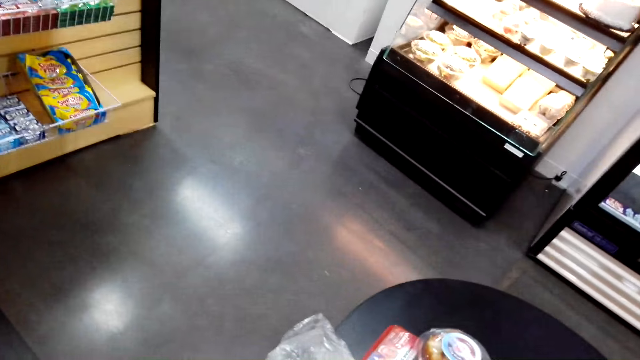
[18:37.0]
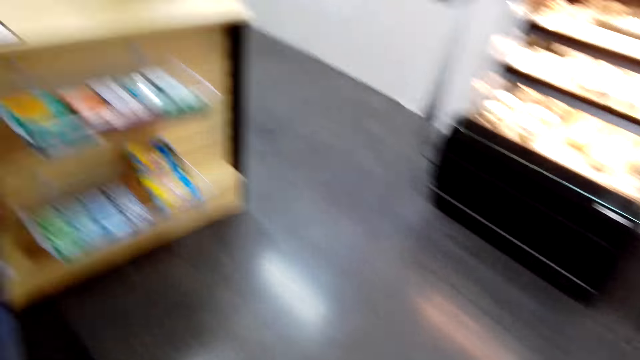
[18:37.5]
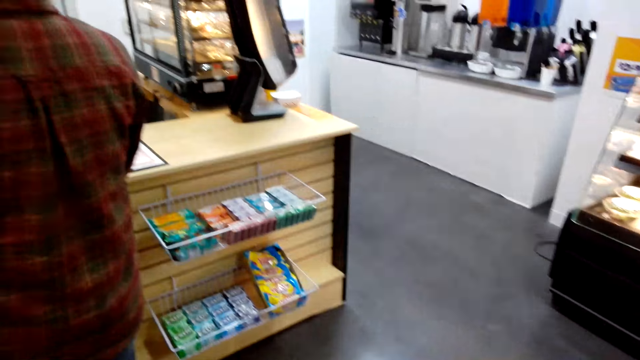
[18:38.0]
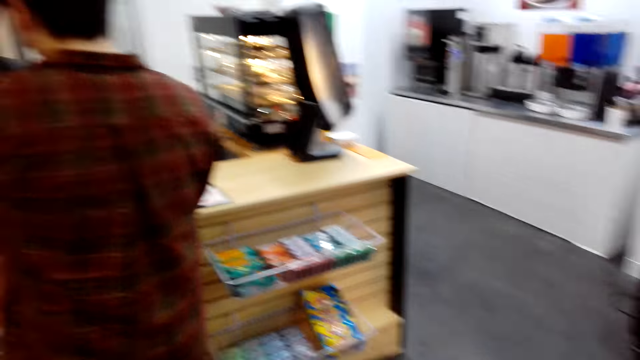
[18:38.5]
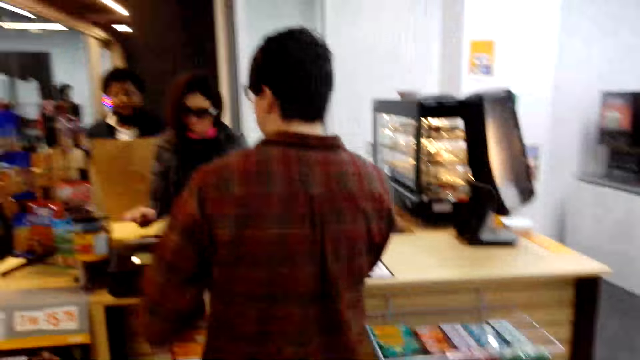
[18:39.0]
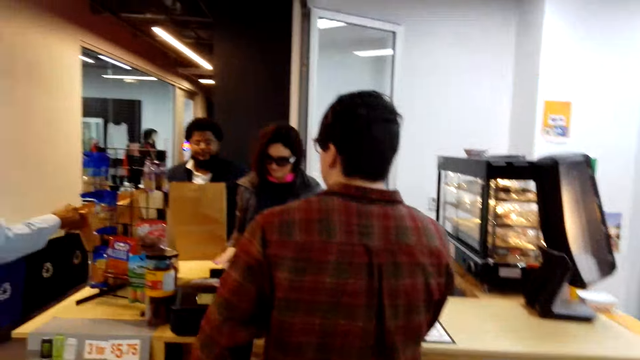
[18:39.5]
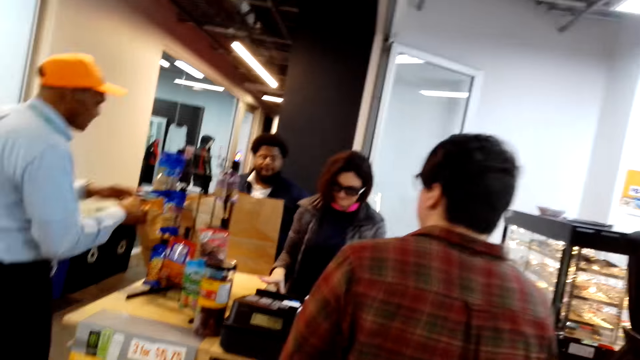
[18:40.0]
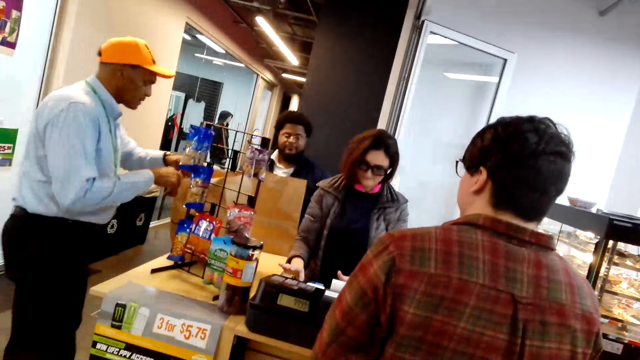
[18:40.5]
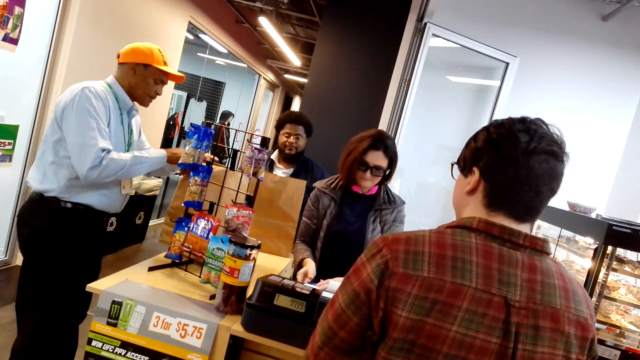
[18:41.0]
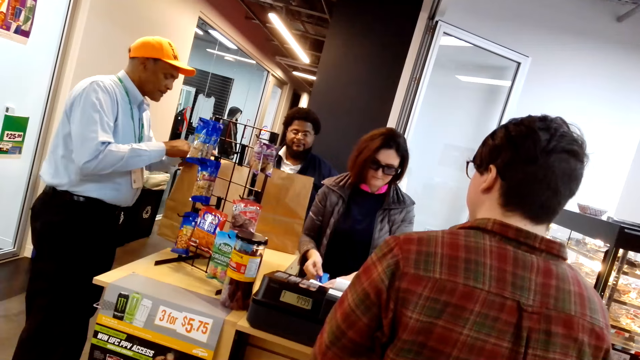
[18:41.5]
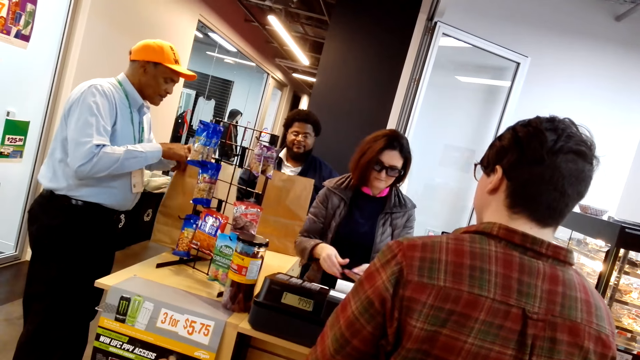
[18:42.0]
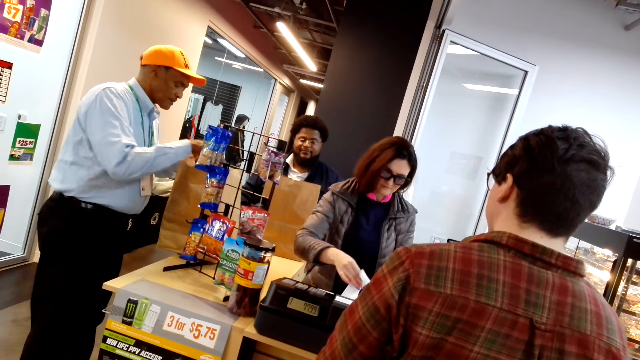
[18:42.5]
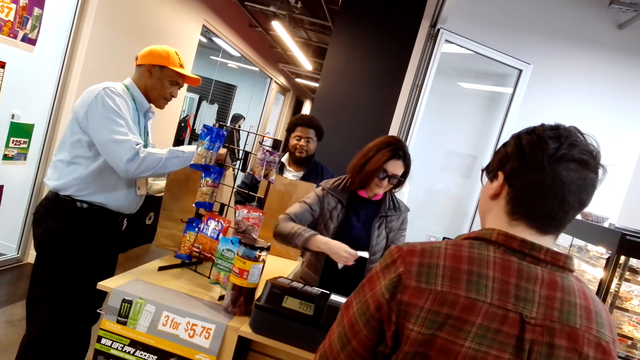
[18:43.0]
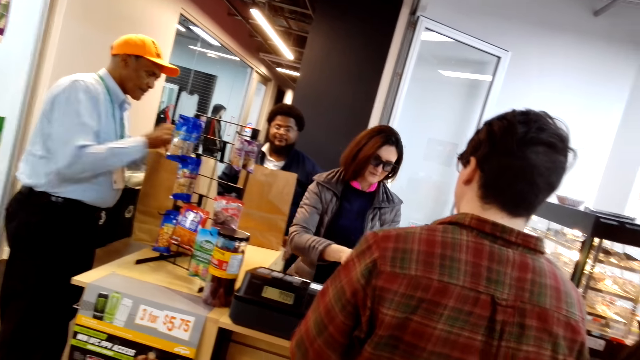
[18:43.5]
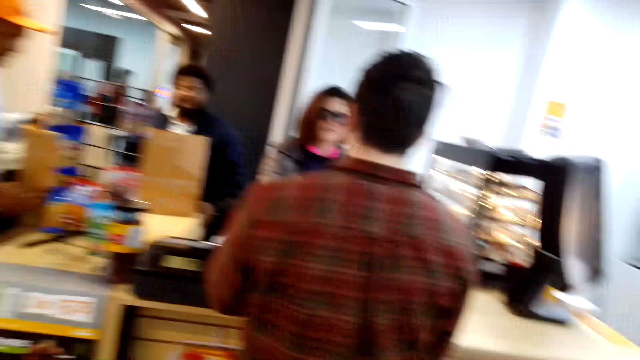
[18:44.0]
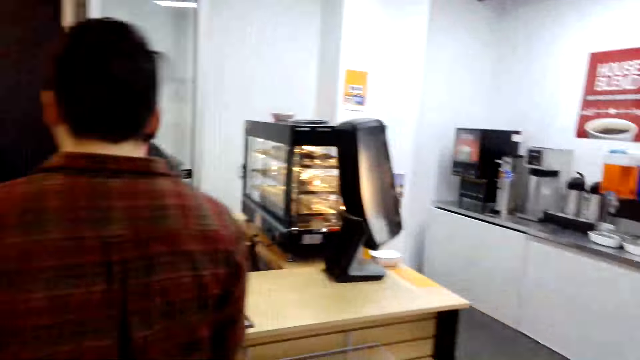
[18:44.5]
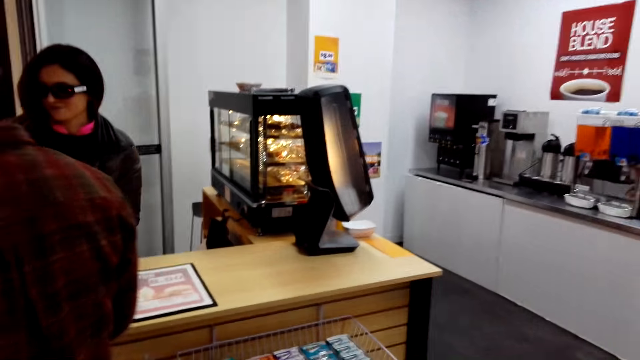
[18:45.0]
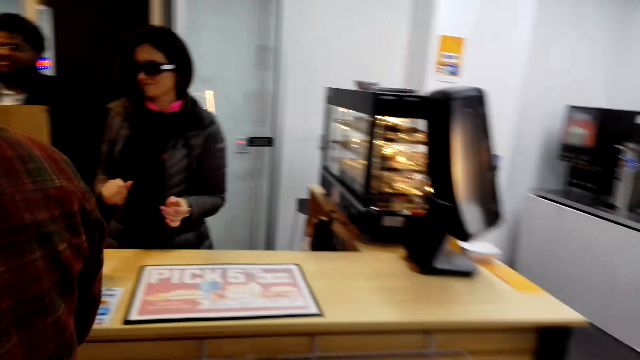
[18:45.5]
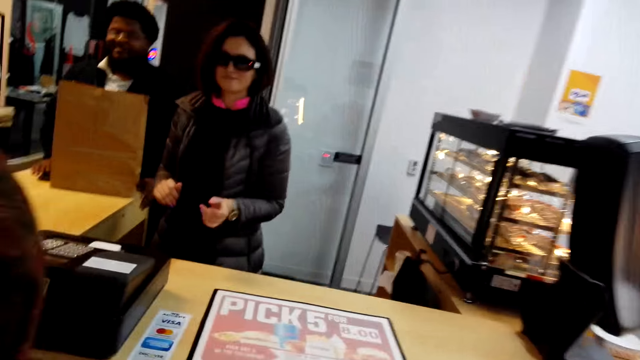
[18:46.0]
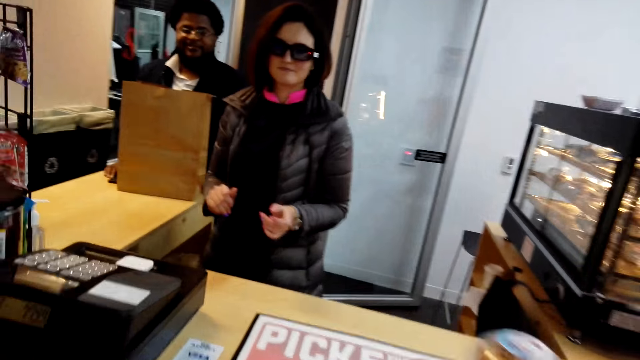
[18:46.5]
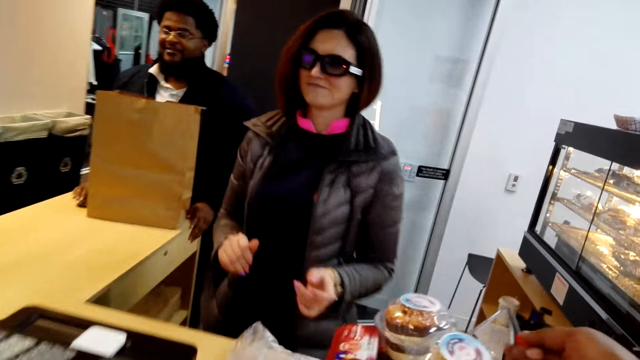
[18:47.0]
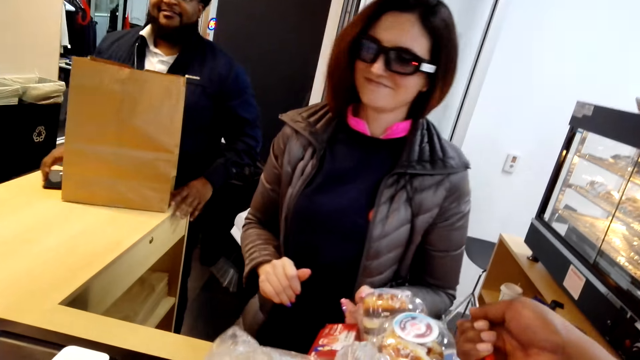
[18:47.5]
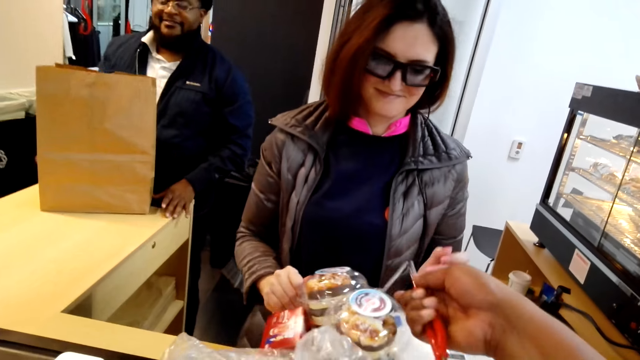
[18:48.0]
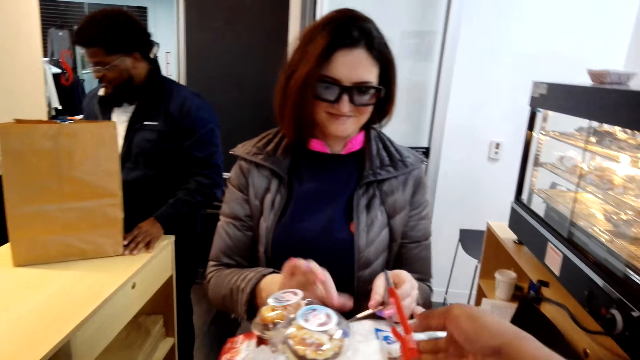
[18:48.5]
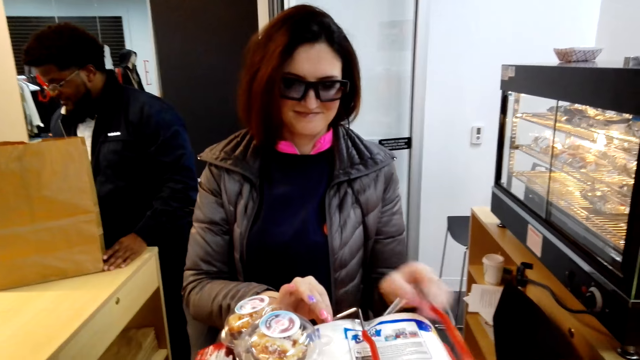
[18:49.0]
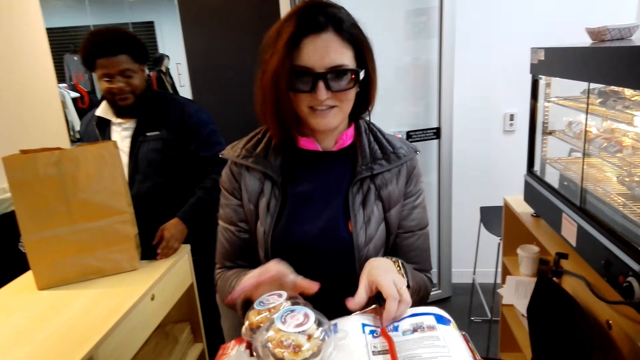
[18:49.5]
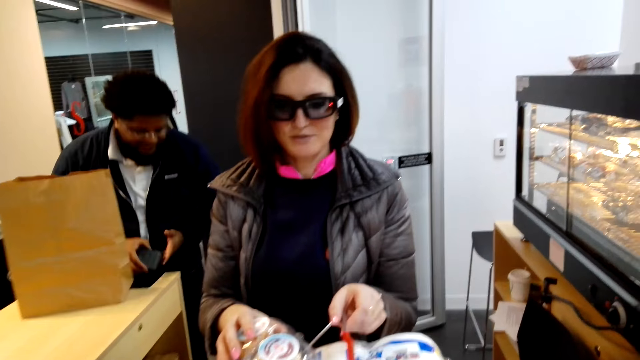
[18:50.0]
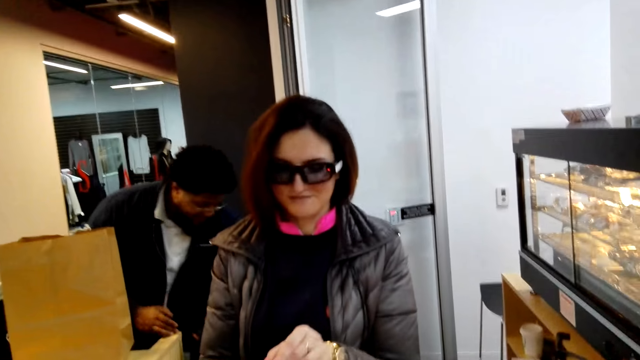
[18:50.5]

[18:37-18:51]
The camera wearer looks around. They move to the counter. They put the shopping basket or bucket on the counter. A woman checks the shopping bucket. The camera wearer converses with the woman.

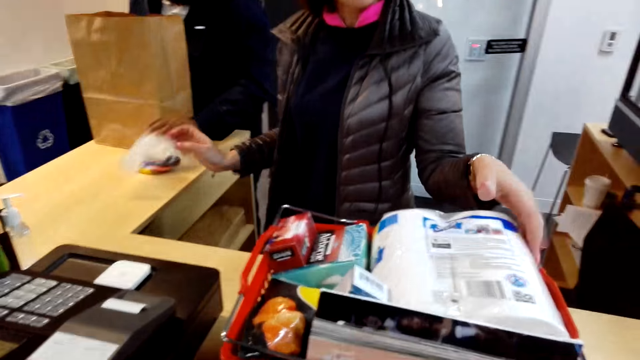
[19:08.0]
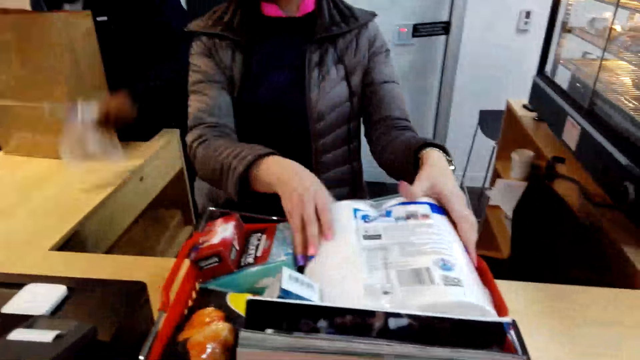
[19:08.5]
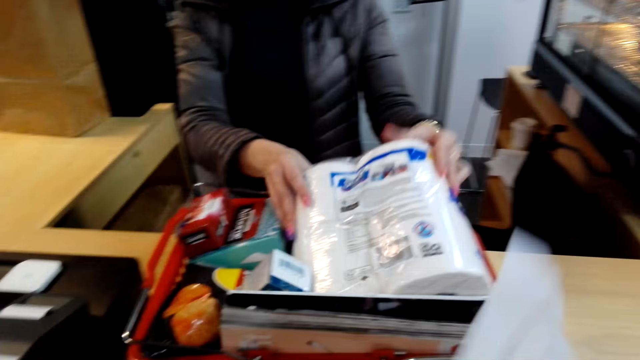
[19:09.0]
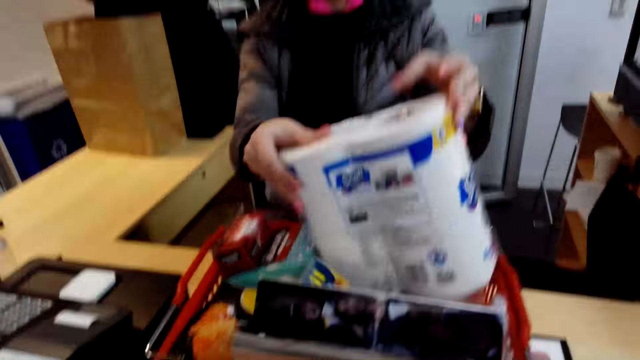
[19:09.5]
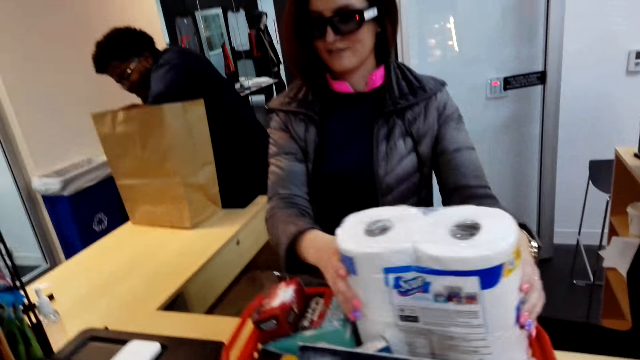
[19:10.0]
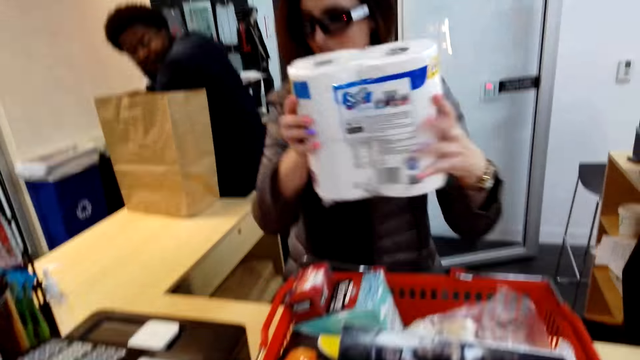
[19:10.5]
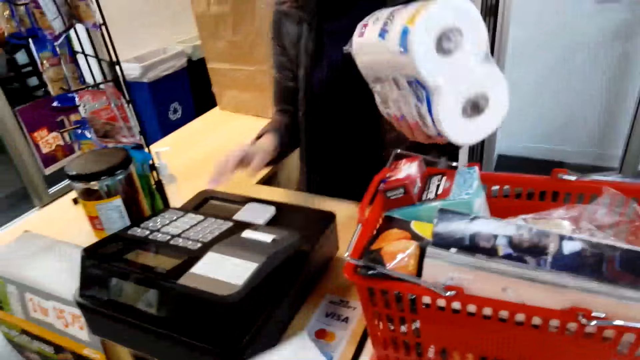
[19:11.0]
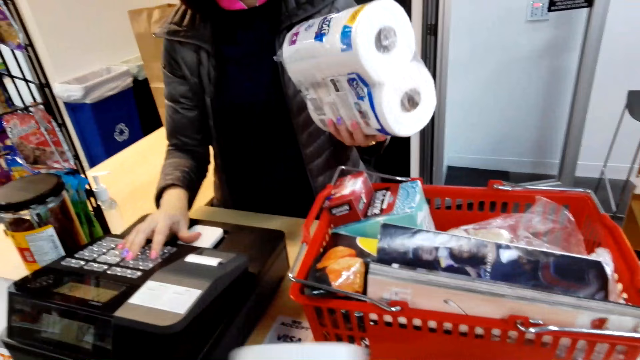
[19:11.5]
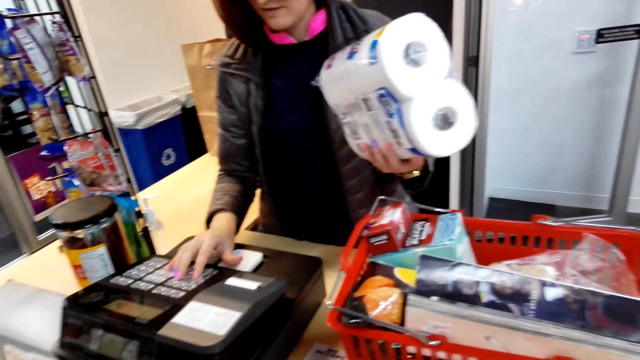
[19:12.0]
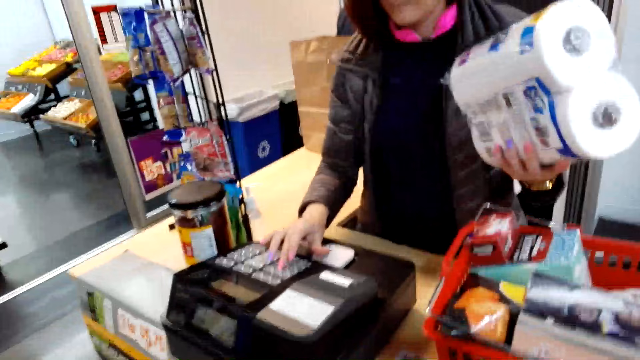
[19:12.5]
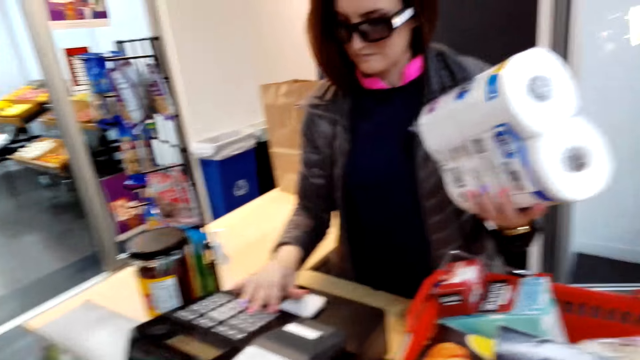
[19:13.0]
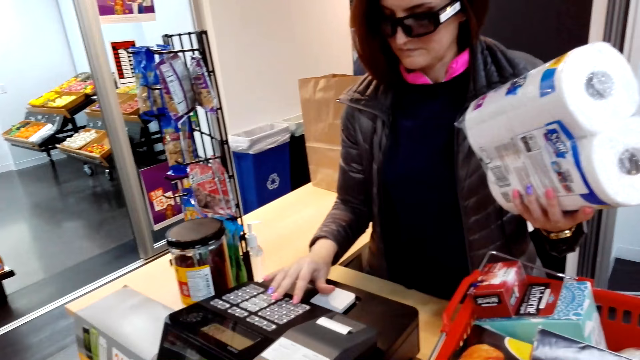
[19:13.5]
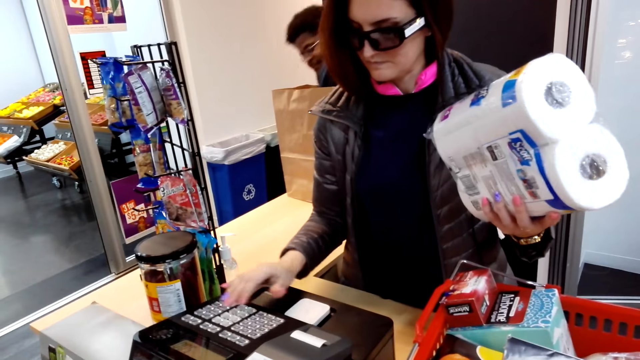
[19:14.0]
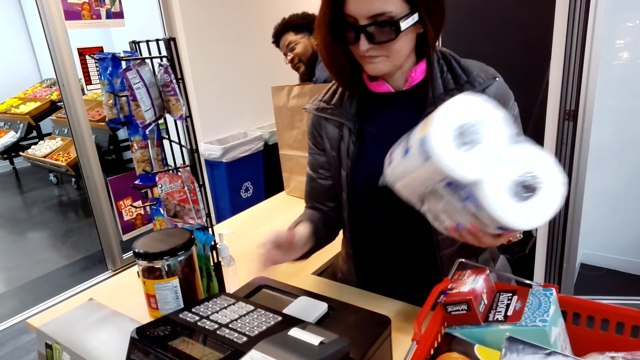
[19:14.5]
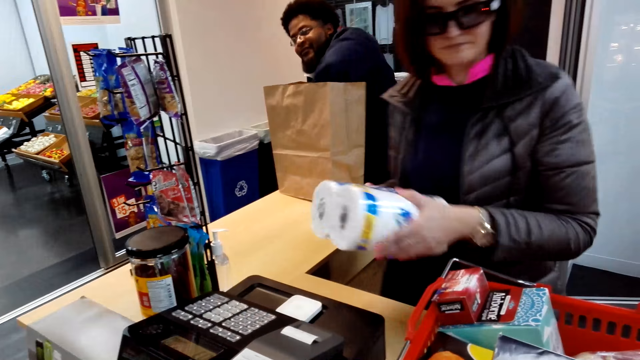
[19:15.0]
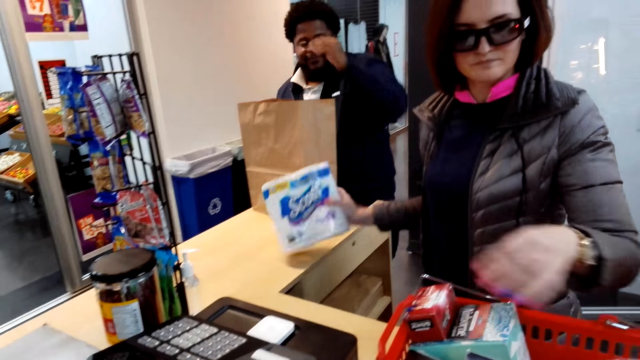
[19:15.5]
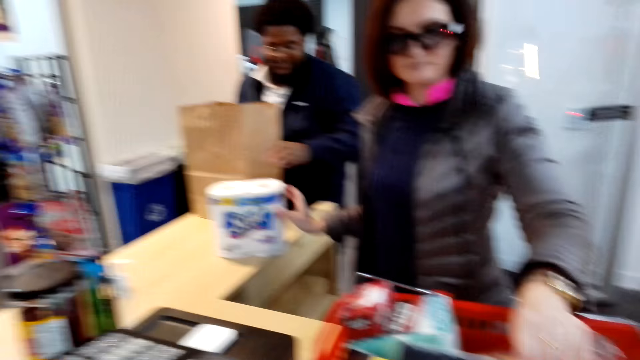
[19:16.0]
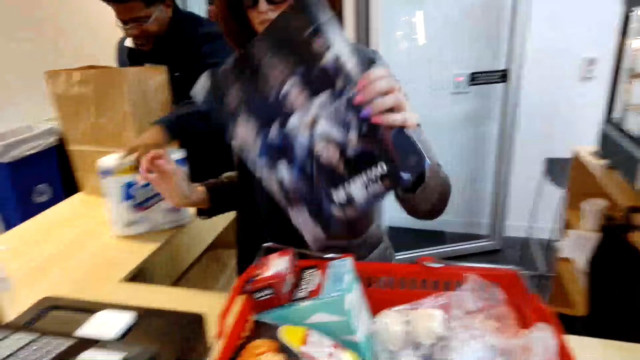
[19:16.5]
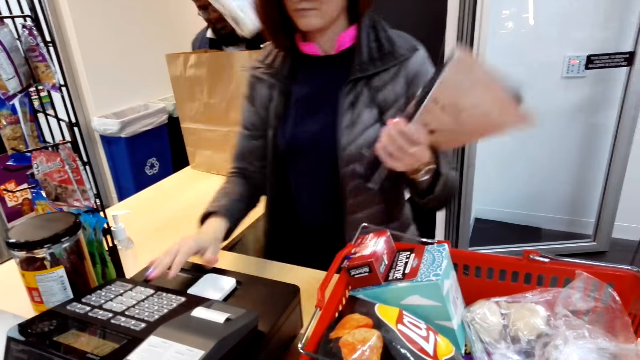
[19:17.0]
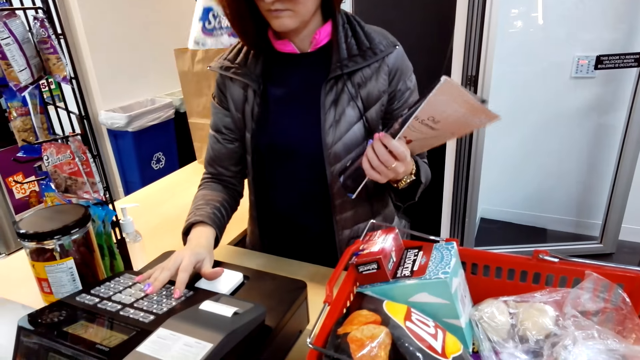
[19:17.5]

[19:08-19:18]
A man picks up a cucumber. A woman picks up tissue papers. The camera wearer converses with the woman. The man places the cucumber in the shopping bag. The woman operates the cashier machine. The woman places the tissue papers on the table. The woman picks up a magazine. The man picks up the tissue papers.
